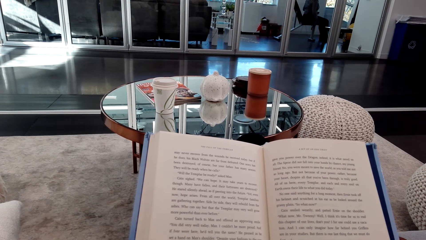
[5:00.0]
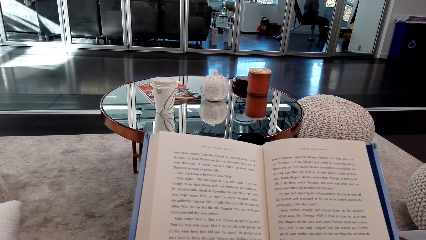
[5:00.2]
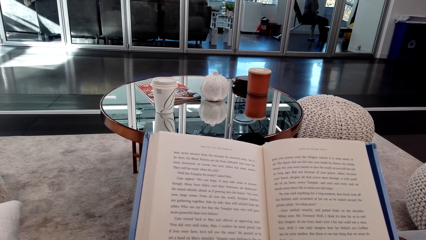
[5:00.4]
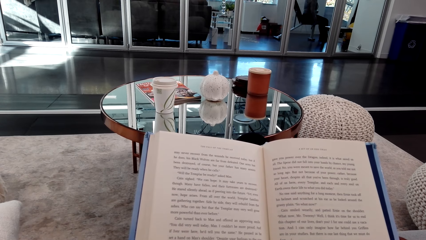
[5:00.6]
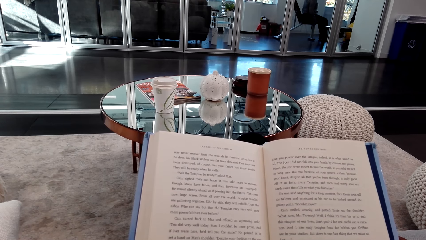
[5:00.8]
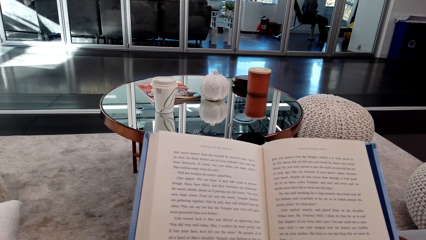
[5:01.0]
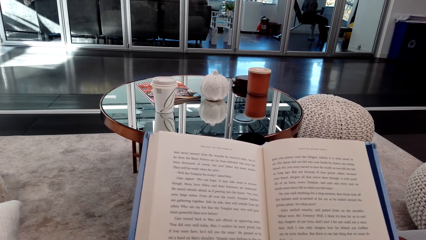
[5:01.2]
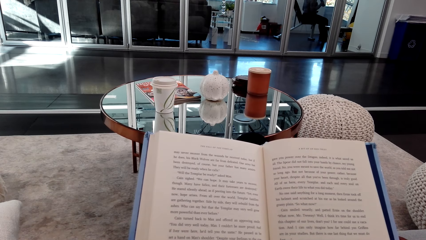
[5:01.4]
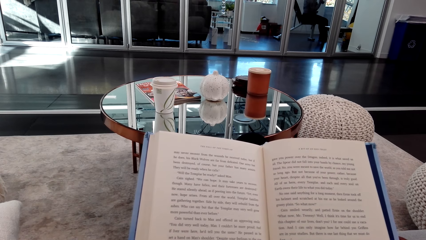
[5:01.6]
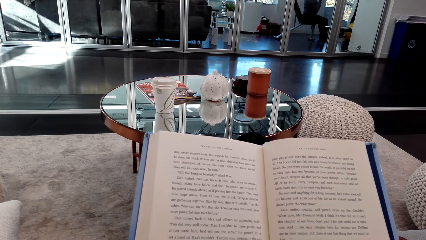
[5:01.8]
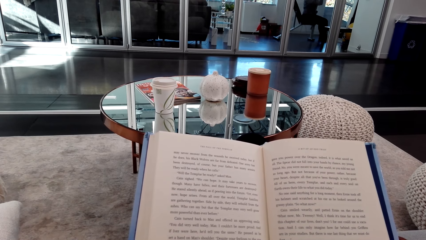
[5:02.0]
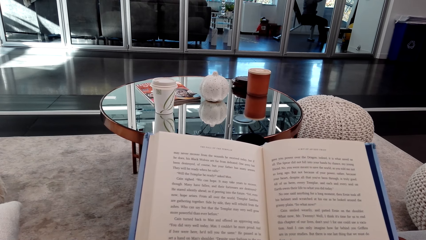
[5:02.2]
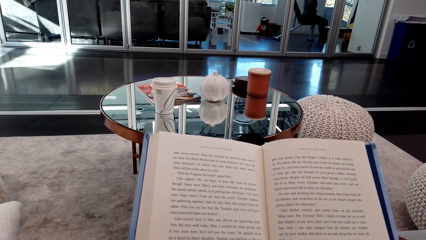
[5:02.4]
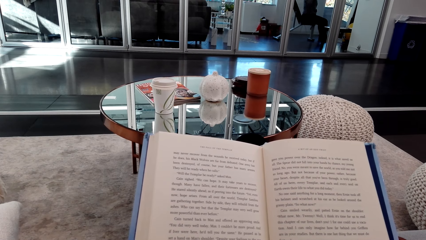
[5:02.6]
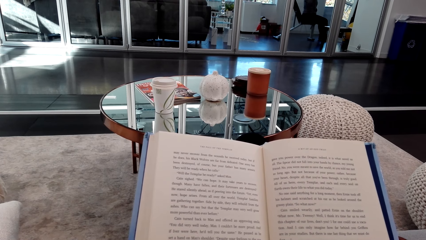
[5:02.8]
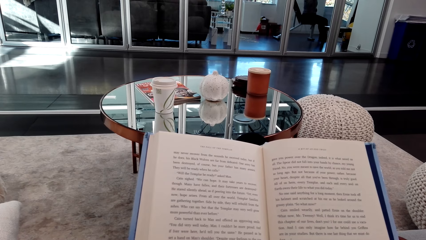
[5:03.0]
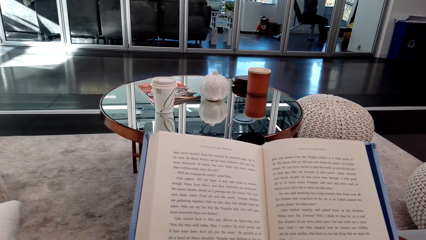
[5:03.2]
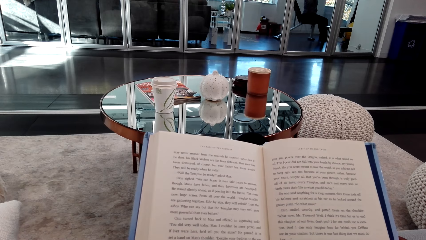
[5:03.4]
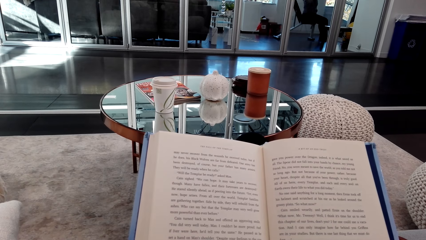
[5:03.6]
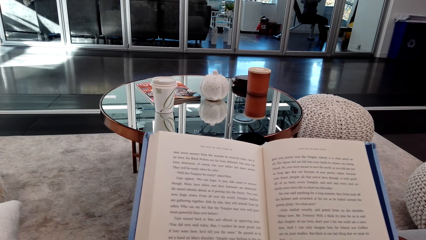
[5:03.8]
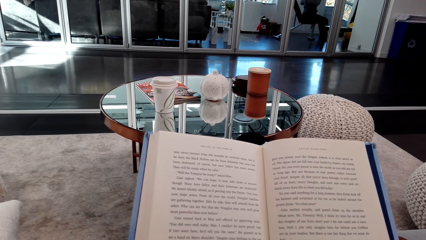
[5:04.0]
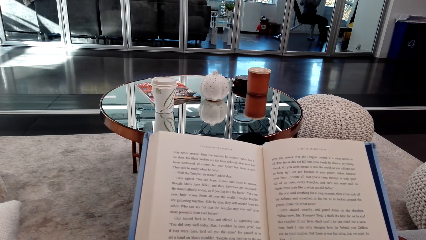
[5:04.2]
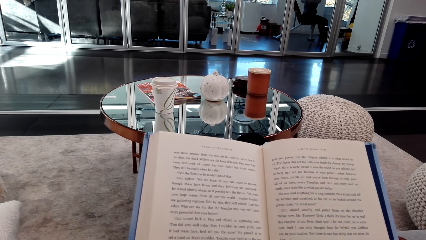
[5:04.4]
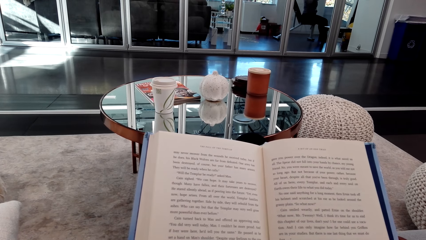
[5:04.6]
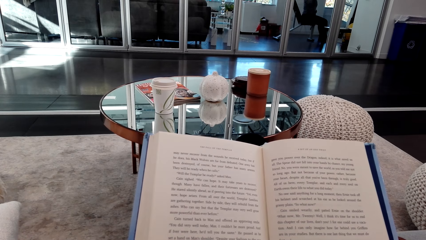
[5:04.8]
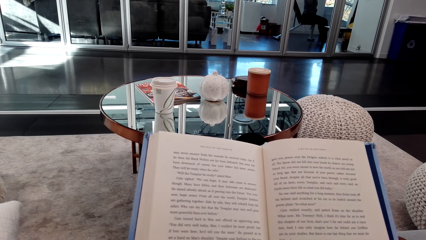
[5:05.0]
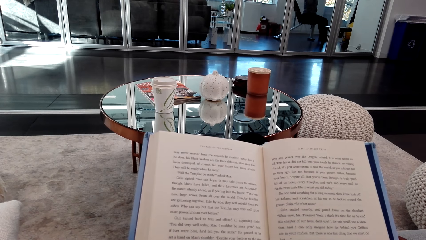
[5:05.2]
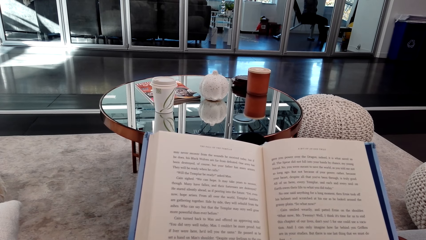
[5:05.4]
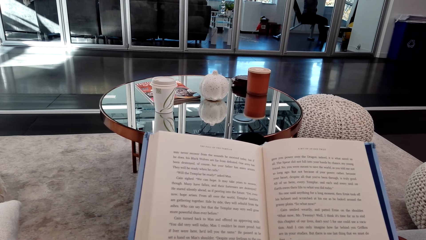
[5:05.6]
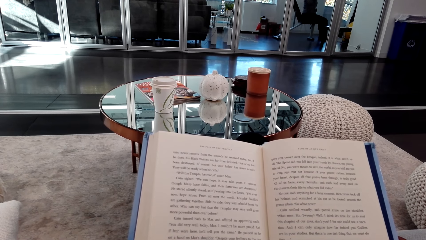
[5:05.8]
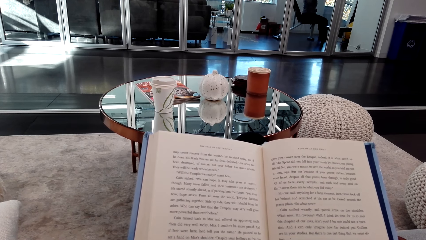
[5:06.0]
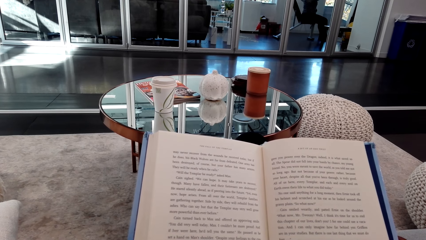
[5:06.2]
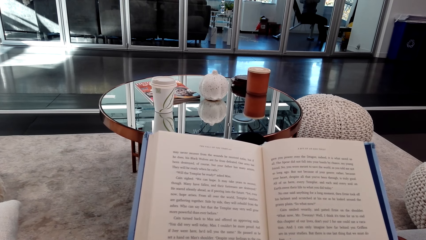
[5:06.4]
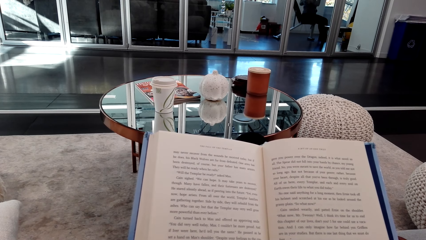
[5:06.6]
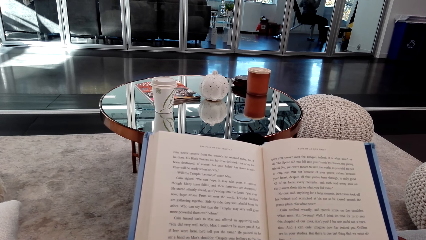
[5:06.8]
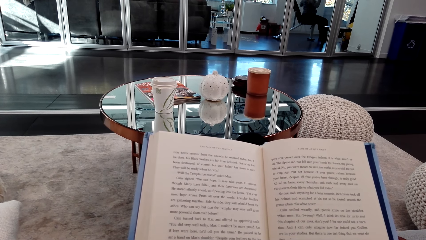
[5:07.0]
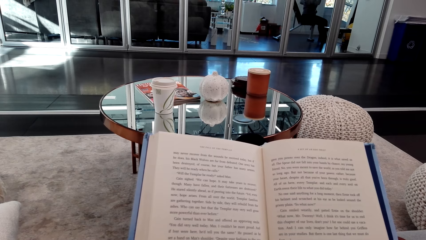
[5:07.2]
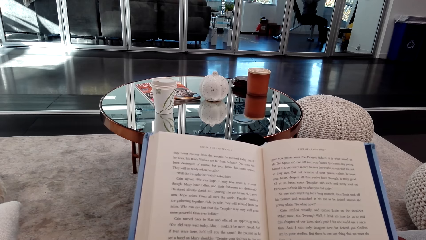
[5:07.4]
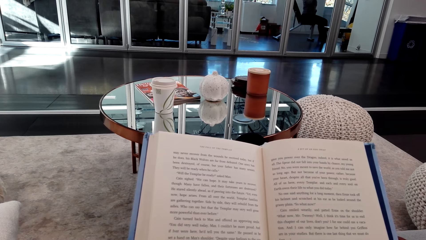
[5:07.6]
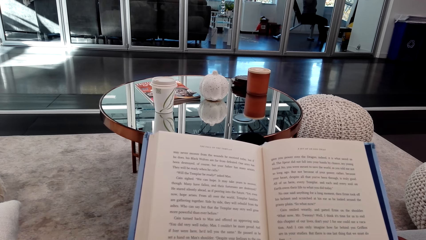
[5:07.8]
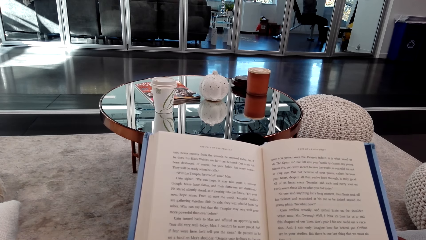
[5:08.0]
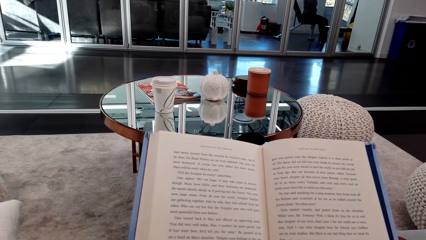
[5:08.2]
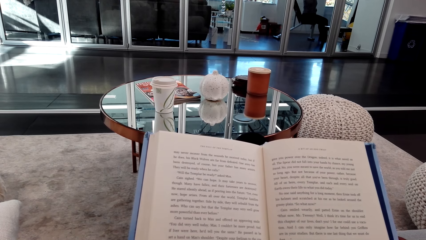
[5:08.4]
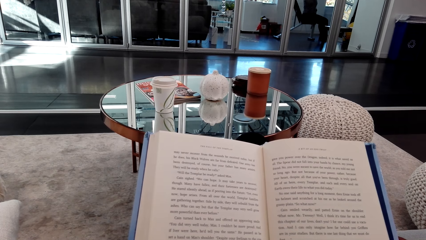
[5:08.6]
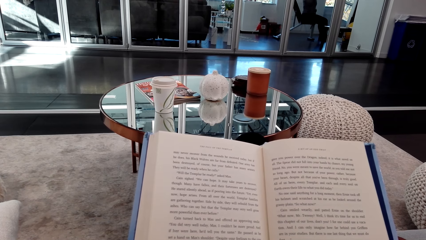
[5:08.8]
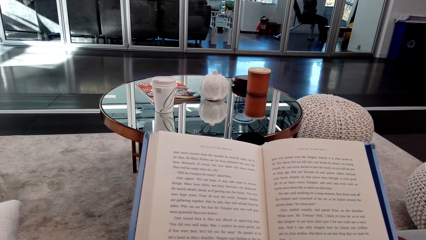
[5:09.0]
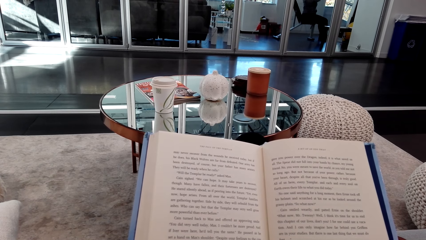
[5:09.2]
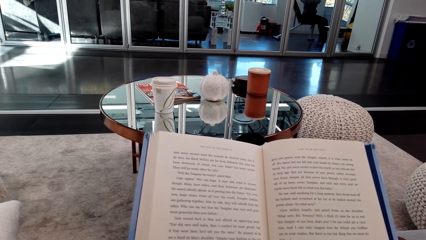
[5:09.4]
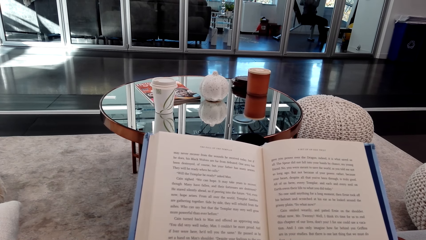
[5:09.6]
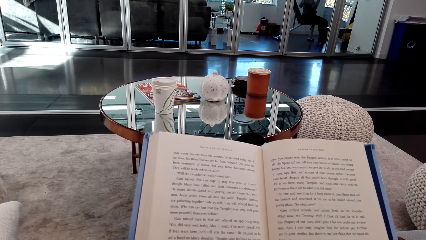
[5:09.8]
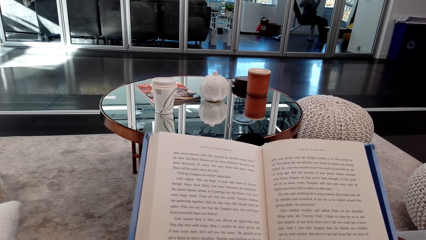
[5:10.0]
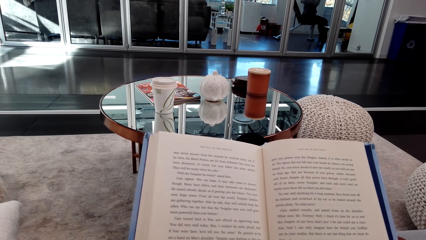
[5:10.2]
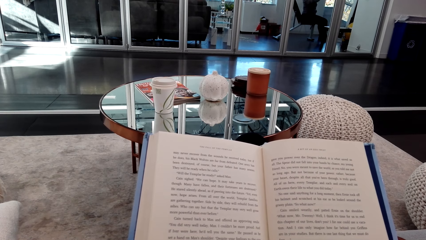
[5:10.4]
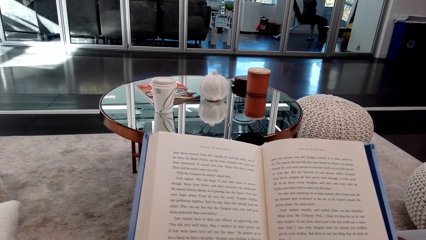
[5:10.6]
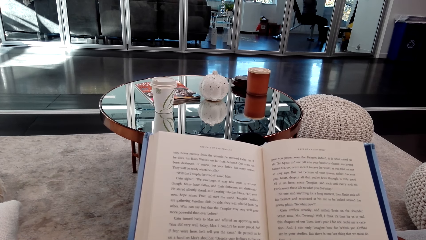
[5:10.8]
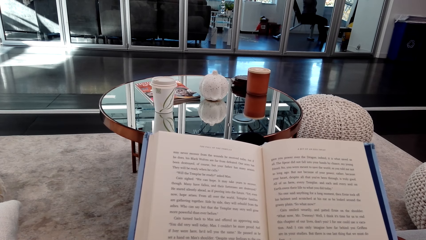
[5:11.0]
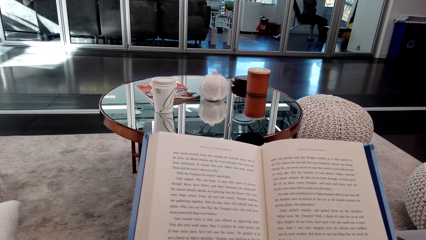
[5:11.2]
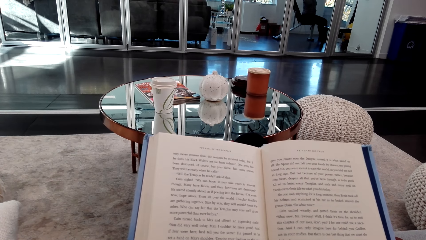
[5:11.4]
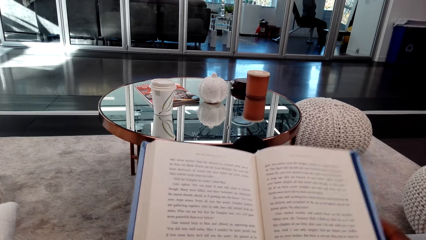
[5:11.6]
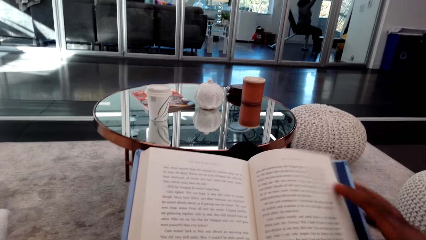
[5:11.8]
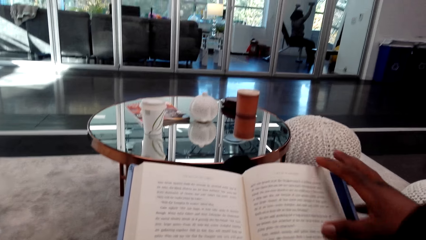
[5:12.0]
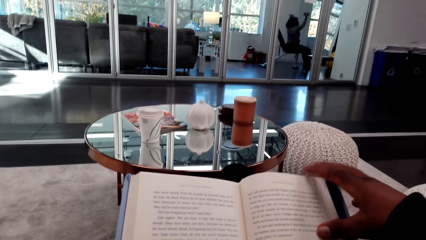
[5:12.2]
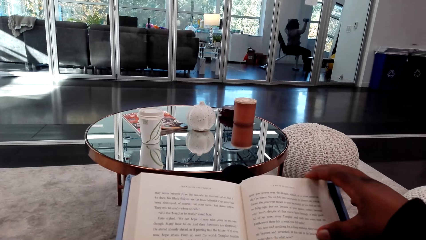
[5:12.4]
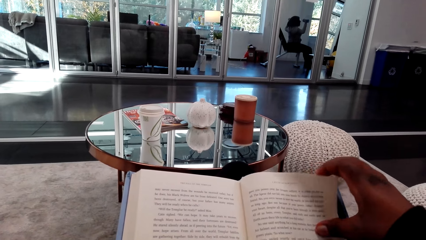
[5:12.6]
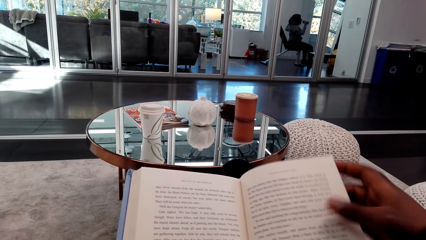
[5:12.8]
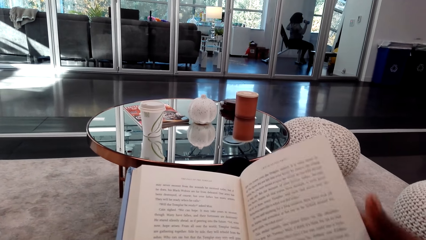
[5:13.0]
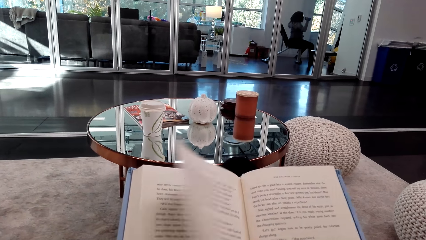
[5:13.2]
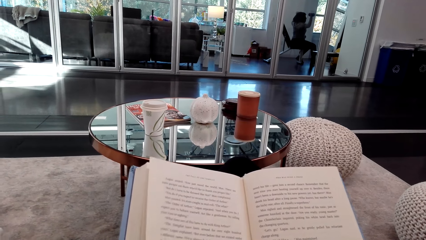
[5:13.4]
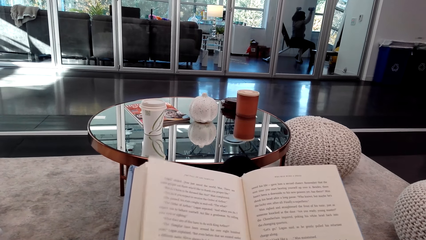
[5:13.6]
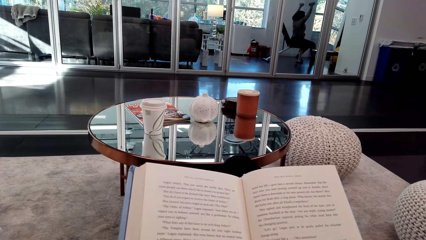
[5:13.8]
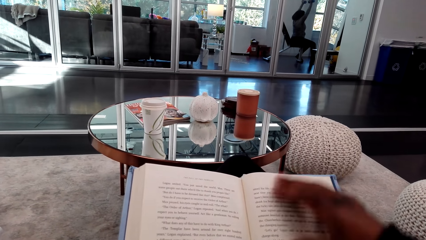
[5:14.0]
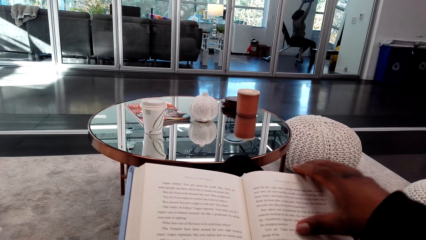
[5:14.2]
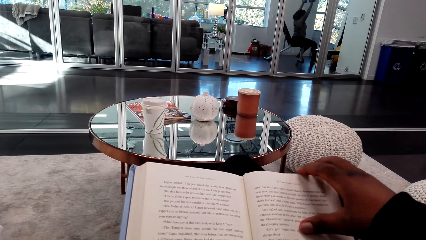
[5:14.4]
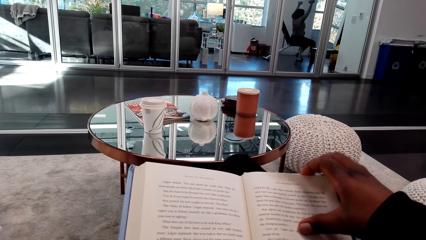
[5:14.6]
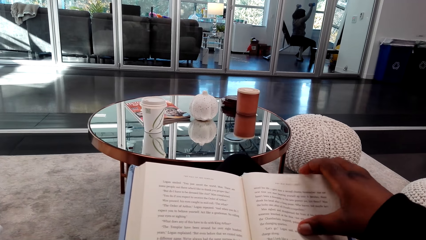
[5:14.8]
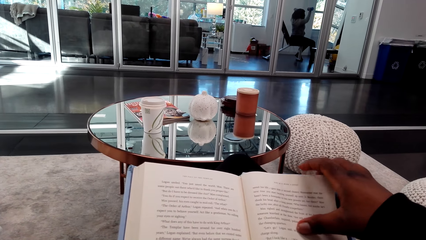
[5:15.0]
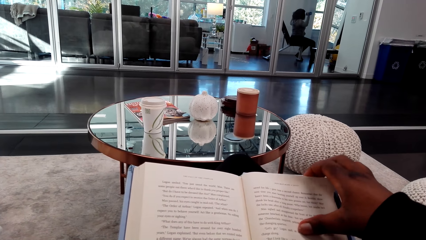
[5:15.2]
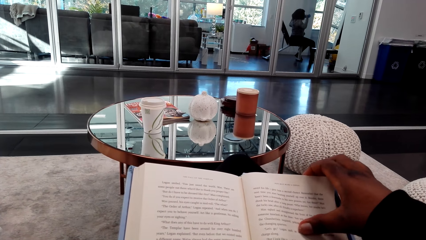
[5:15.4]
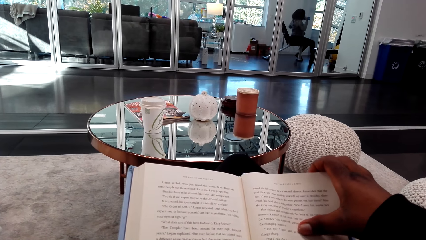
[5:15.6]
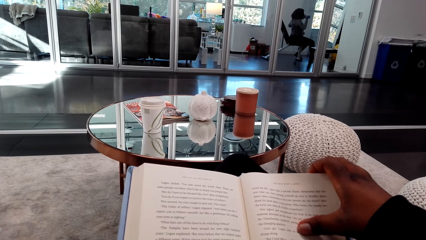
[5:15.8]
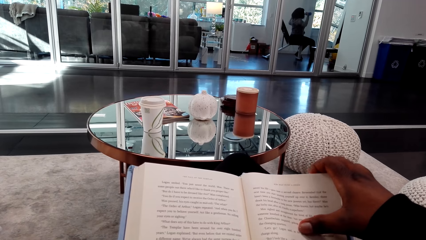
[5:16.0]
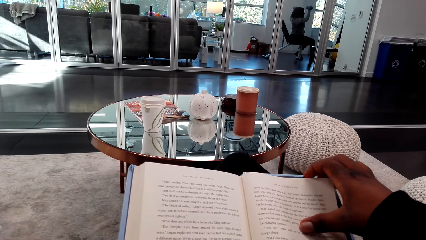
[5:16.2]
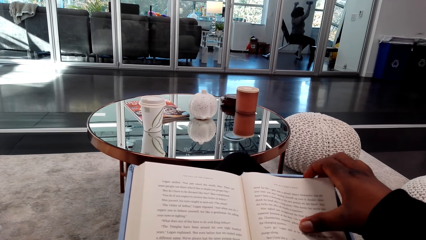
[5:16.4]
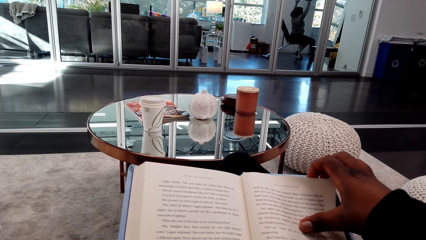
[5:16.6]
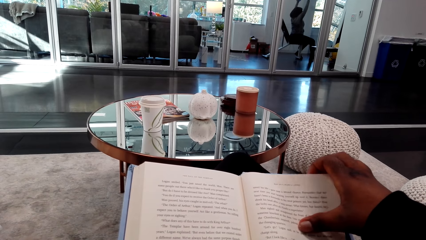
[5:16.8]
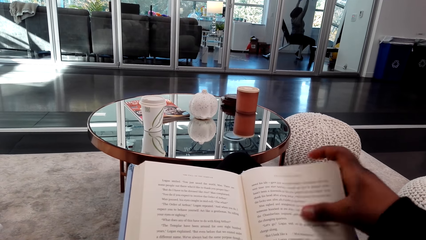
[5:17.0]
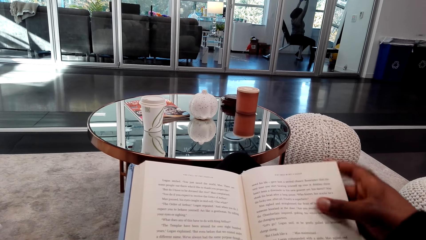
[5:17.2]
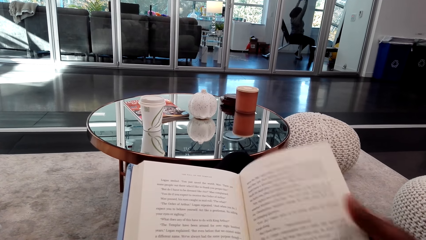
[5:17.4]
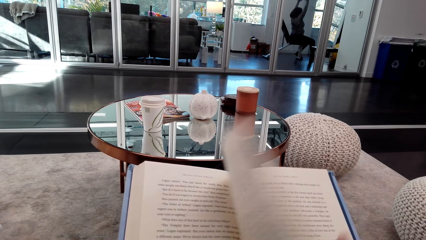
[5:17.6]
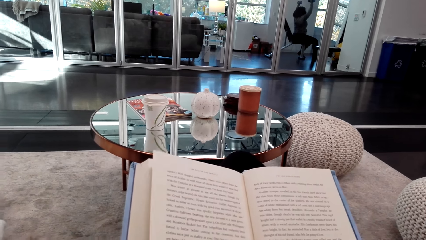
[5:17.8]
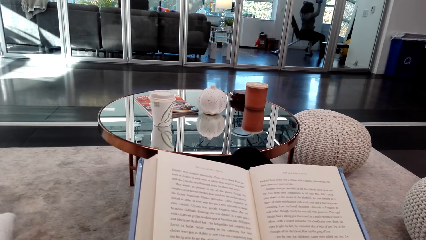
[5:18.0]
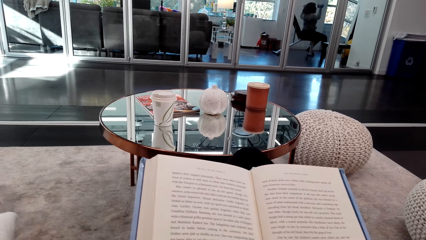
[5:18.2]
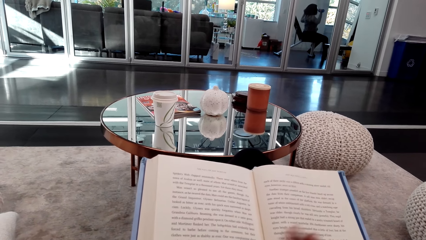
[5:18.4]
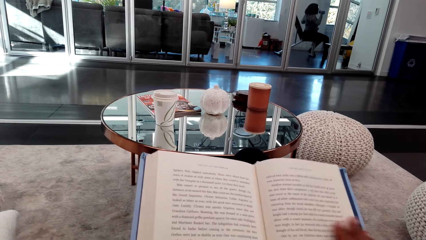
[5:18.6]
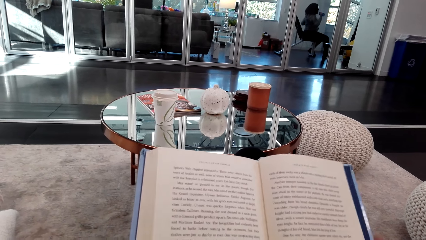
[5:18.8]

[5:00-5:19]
A woman lifts weights repeatedly. The camera wearer flips the page of a book. They adjust the book page. The woman lifts weights. The camera wearer flips the page of the book.
